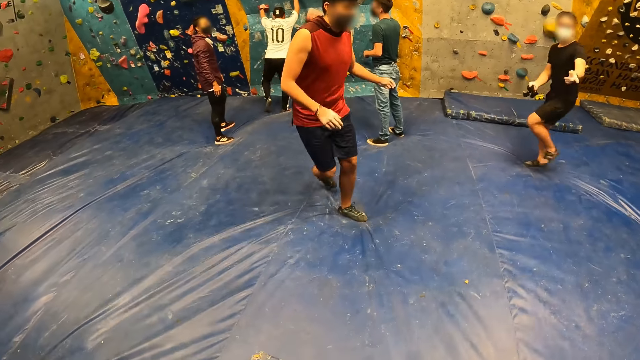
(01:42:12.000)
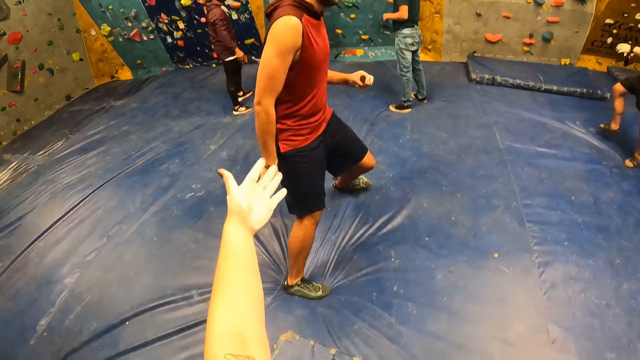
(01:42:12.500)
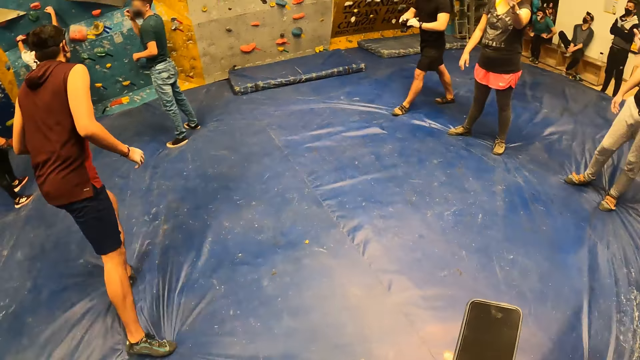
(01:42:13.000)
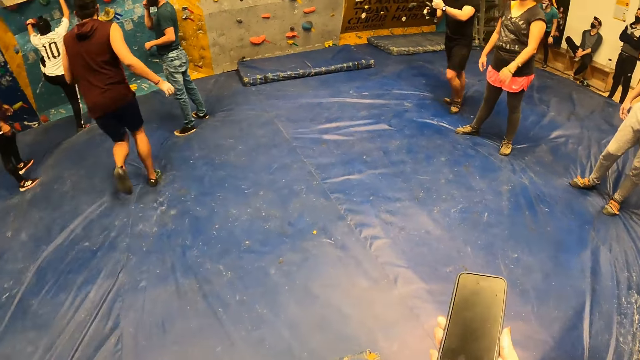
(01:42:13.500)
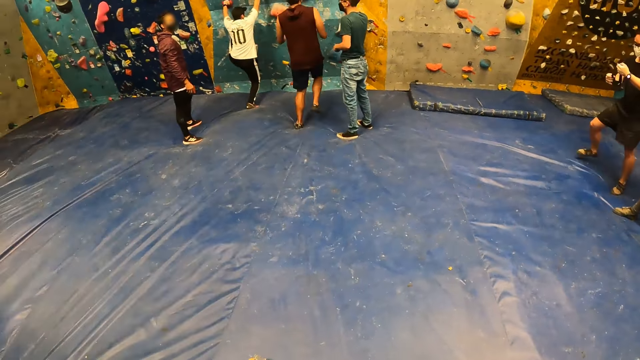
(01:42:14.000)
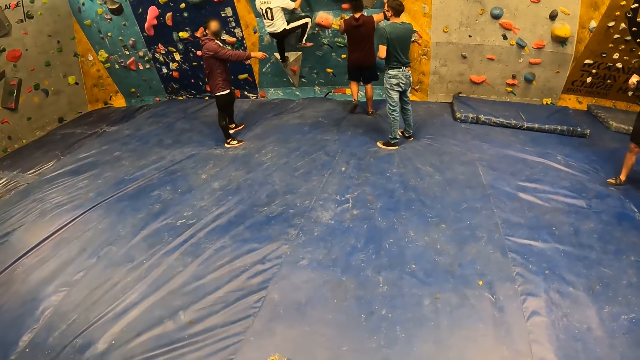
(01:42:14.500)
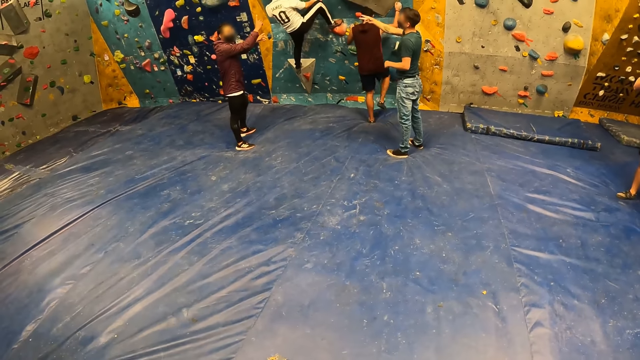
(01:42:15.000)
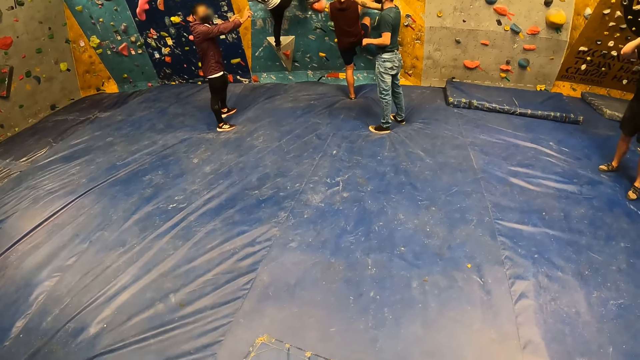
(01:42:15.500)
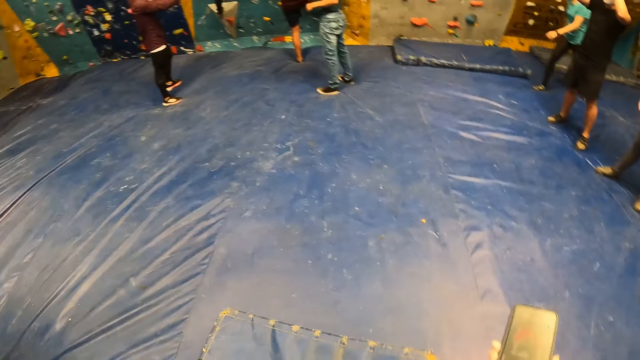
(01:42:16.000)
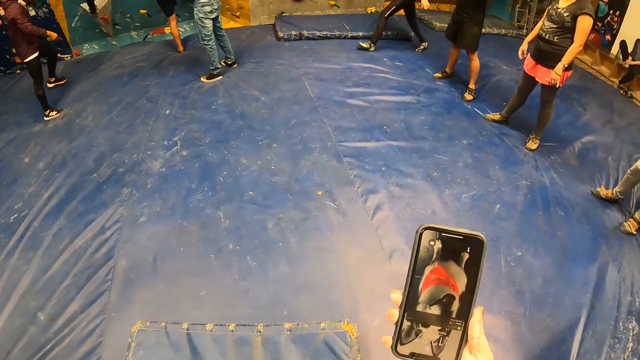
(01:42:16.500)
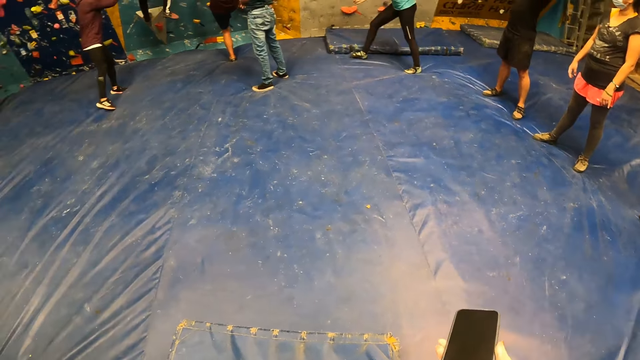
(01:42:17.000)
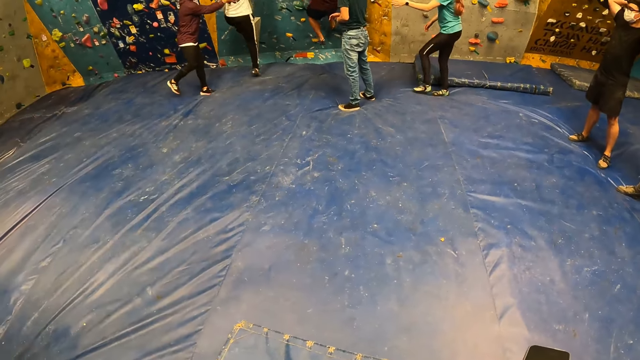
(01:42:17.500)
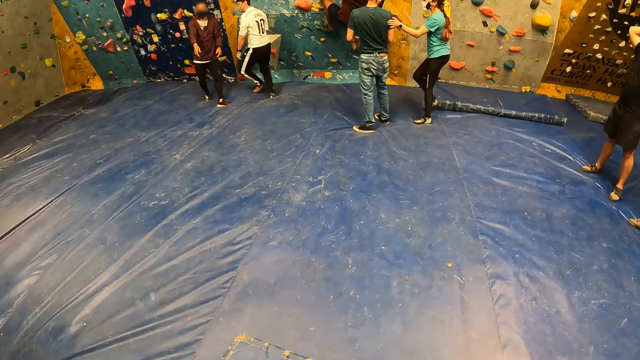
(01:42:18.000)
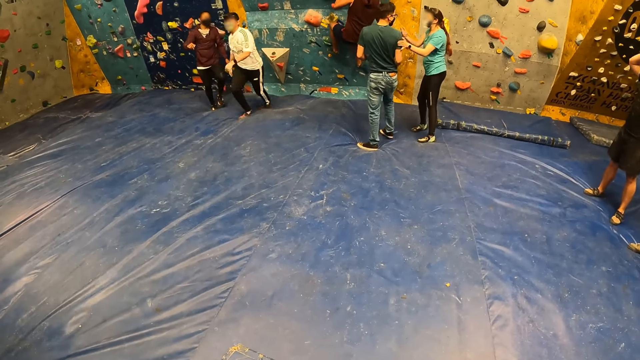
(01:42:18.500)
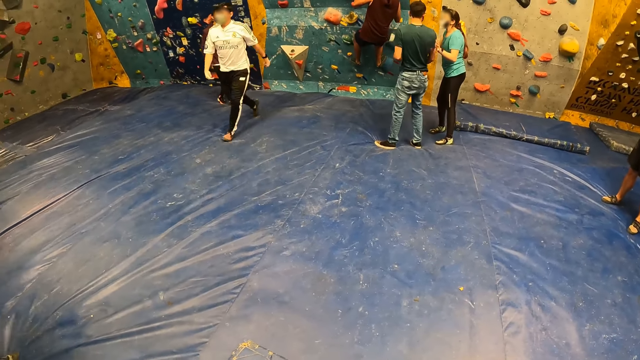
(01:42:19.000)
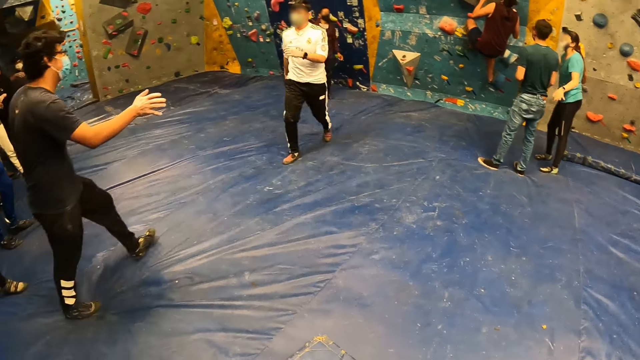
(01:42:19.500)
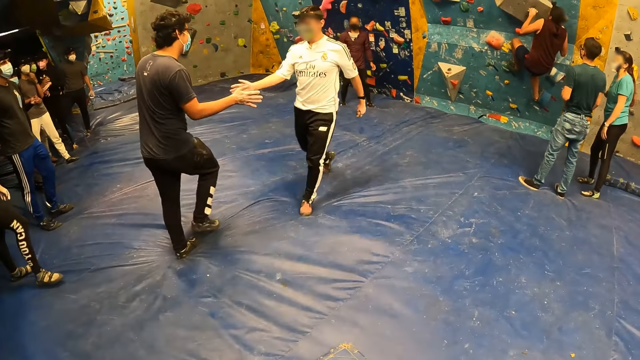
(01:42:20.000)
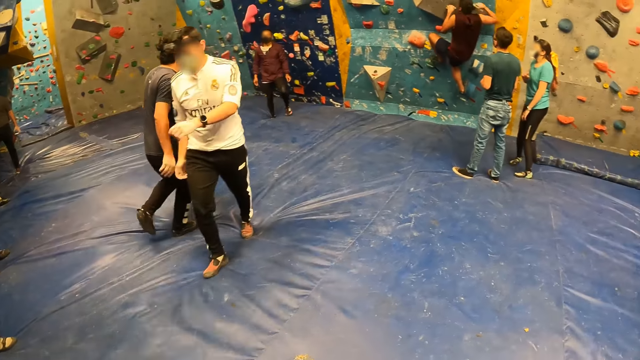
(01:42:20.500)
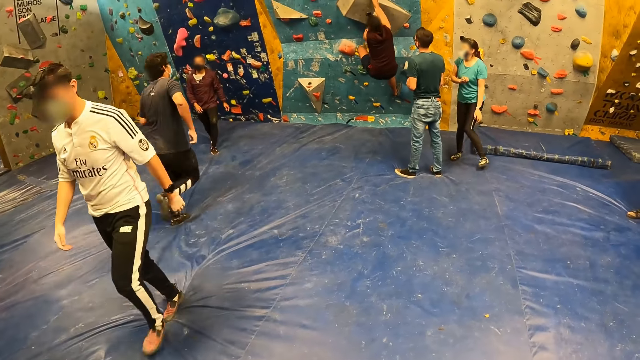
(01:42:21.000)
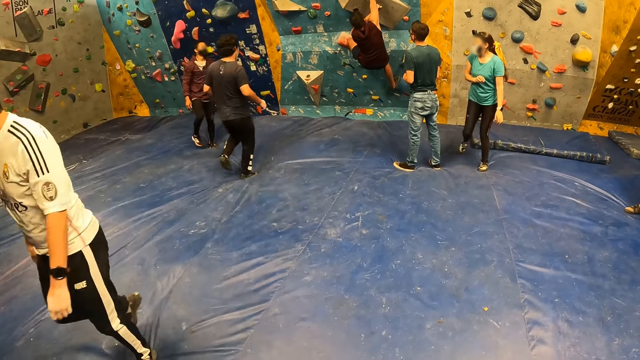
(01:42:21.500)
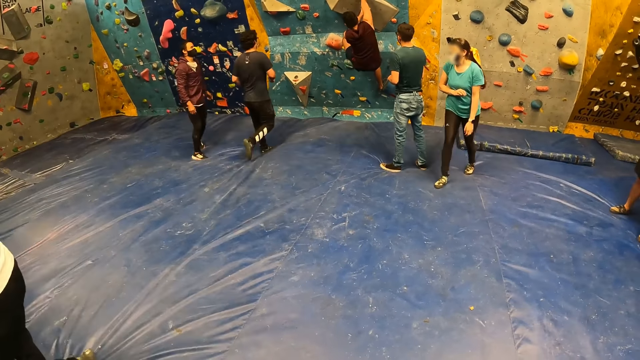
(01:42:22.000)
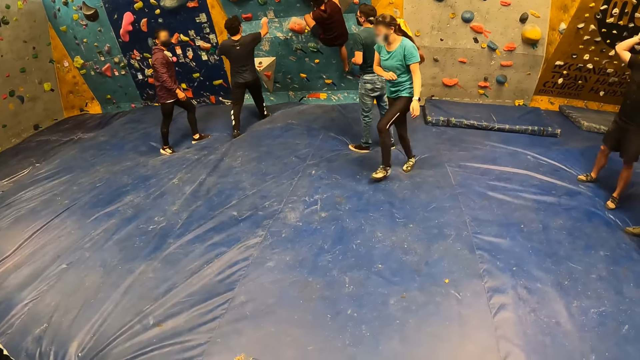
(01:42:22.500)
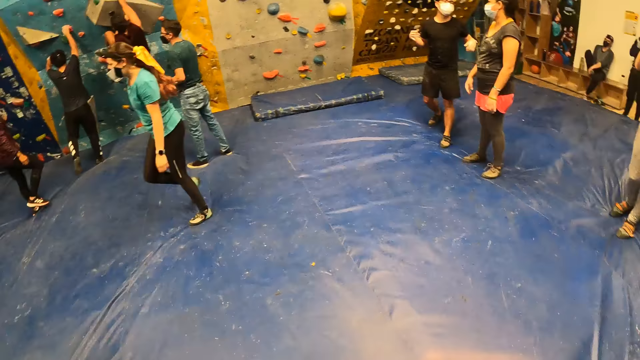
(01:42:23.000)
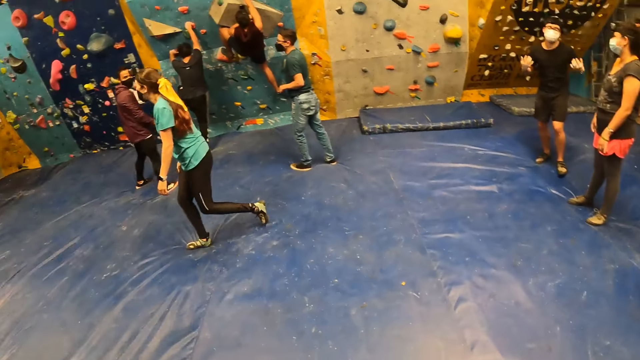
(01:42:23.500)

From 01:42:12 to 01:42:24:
The camera wearer moves their left hand, holds a phone and looks around the room. They use the phone. They look around the room.

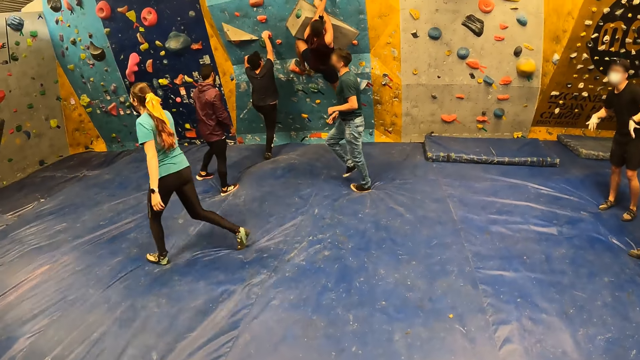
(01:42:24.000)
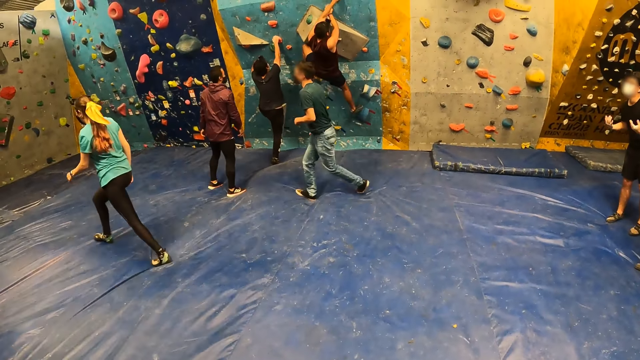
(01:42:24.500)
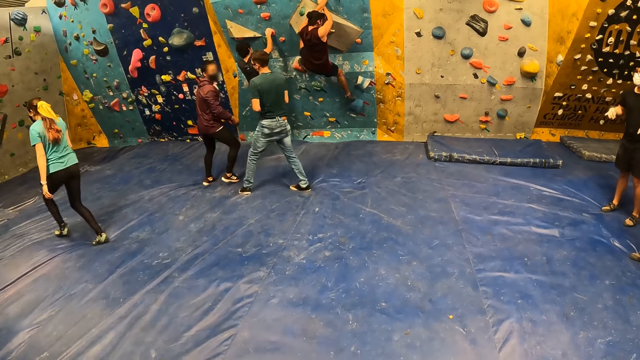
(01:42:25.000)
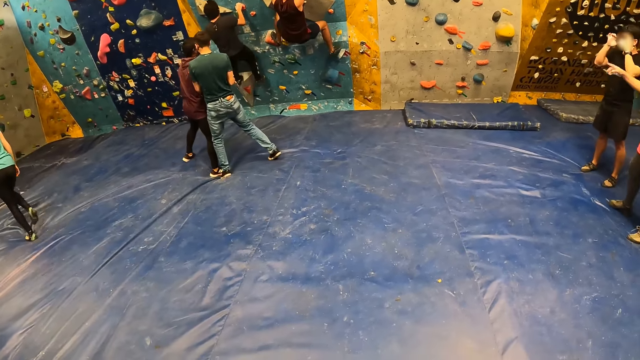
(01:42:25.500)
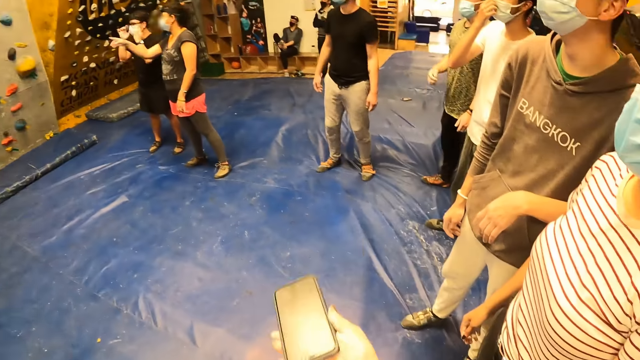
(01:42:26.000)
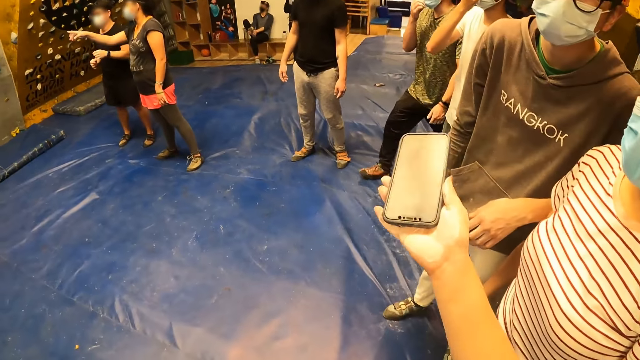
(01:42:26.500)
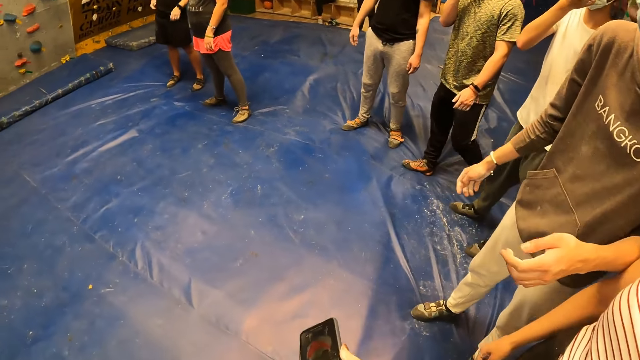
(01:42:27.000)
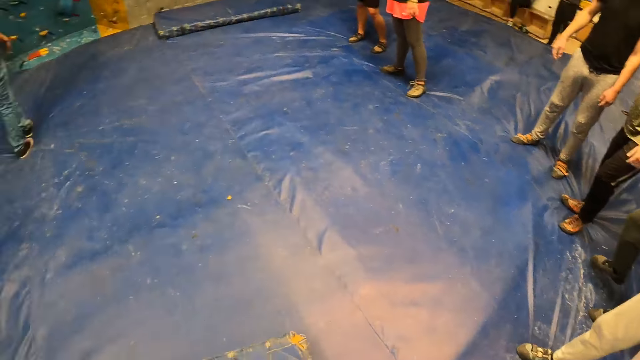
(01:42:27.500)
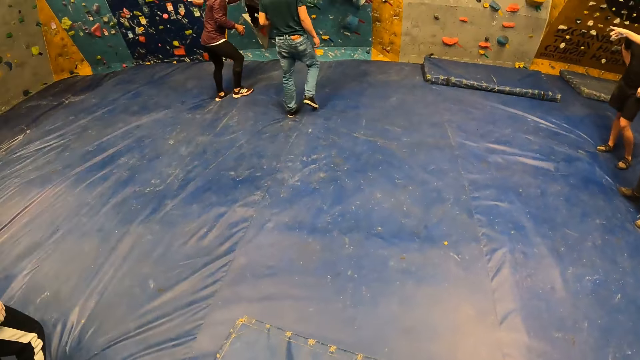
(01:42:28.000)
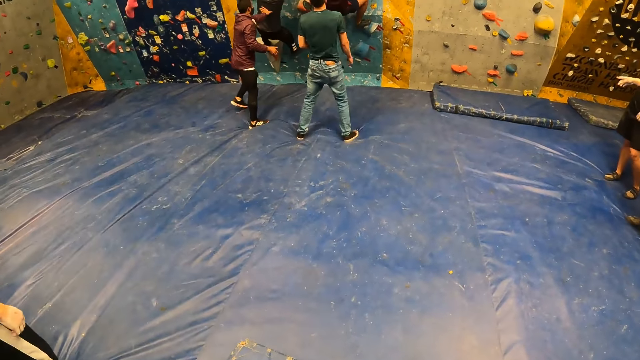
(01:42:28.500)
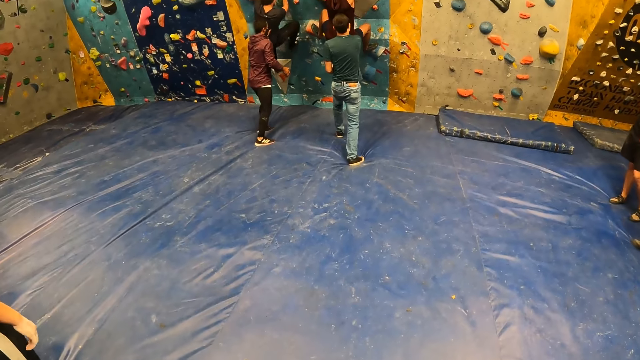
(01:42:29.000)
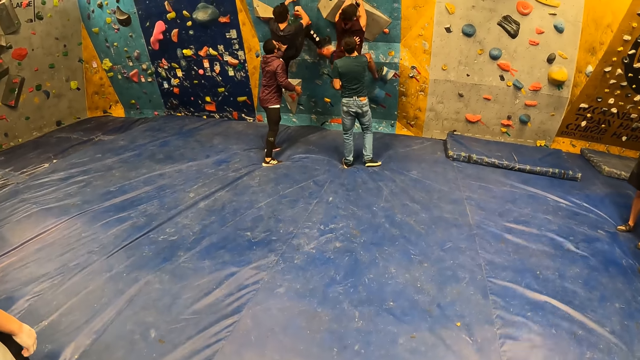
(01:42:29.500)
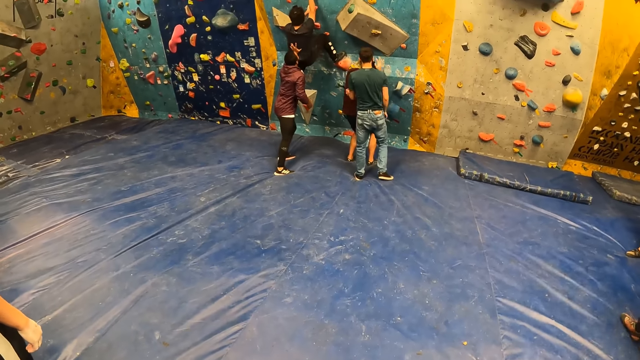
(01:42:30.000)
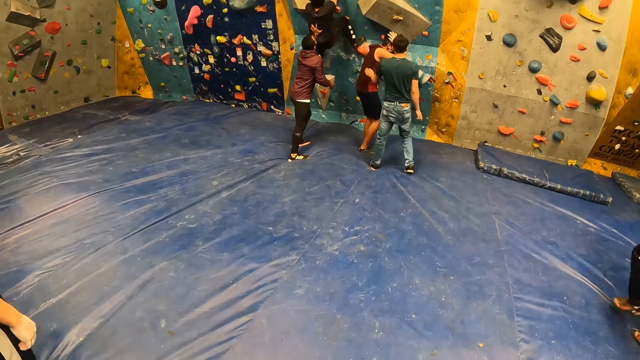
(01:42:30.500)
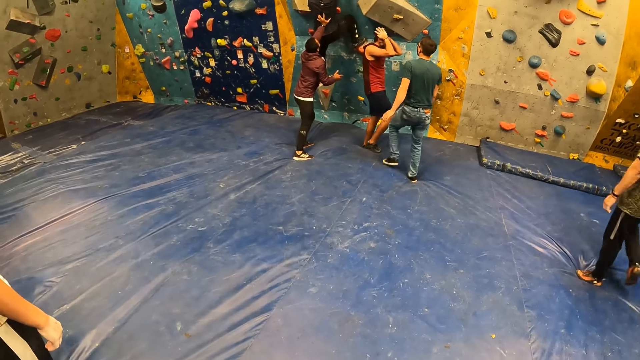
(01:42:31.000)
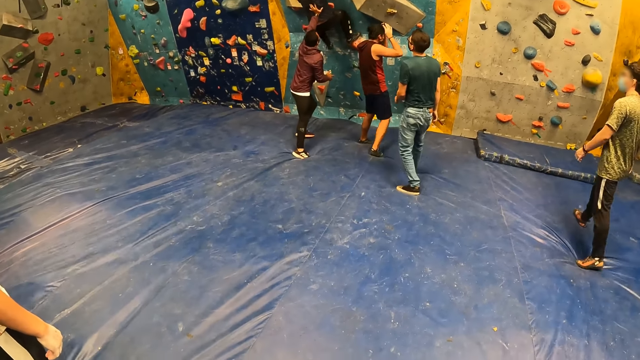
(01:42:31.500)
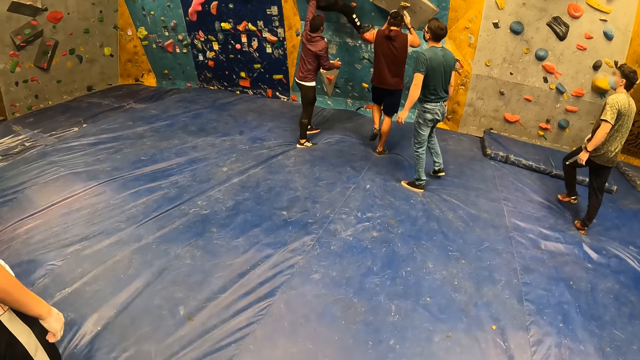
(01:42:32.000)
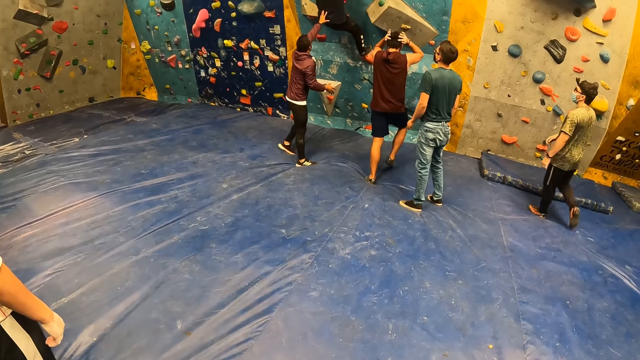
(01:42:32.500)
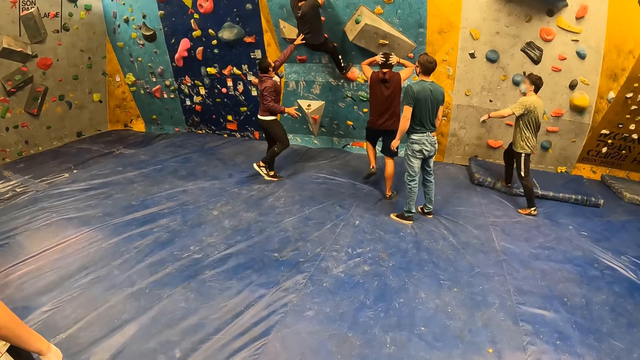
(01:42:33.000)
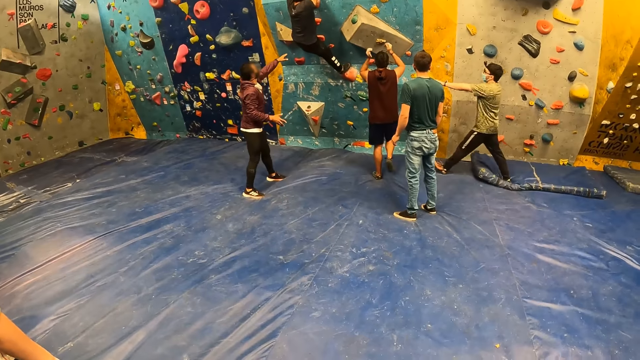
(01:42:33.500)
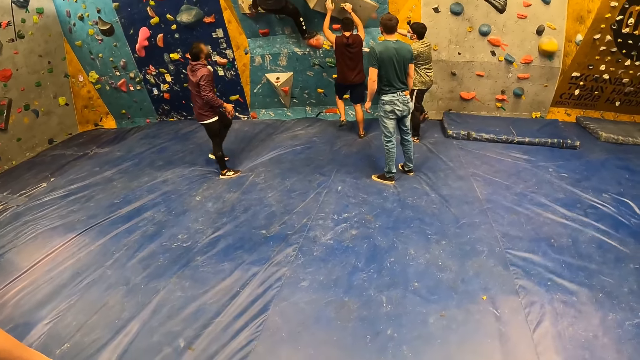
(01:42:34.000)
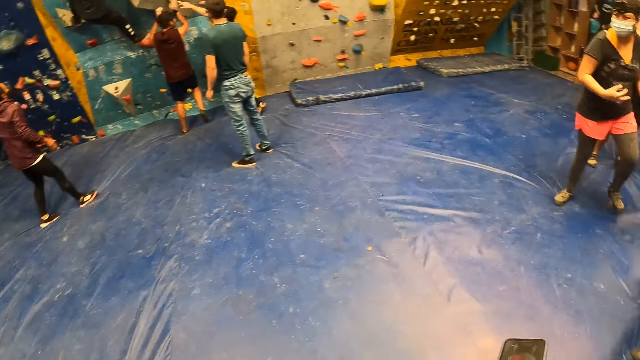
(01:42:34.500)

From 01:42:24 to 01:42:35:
The camera wearer interacts with the man at the sports complex. They move their right hand. They look around the room.
